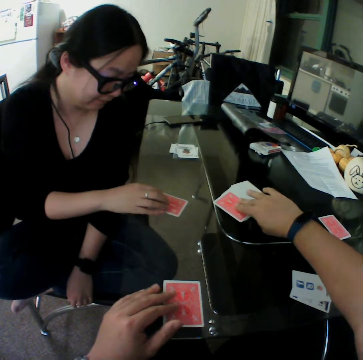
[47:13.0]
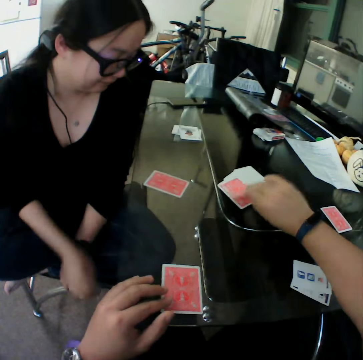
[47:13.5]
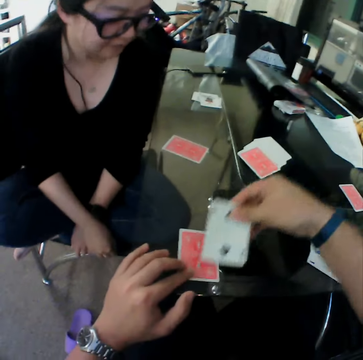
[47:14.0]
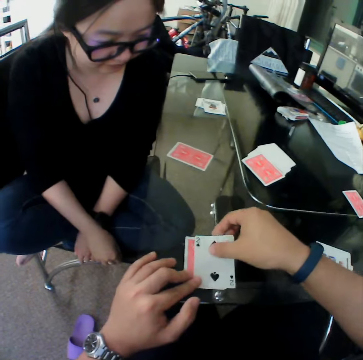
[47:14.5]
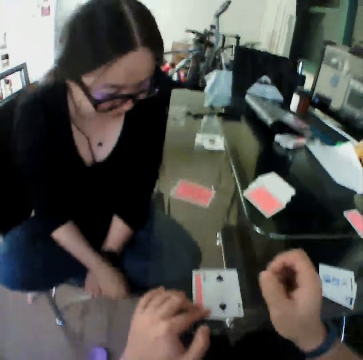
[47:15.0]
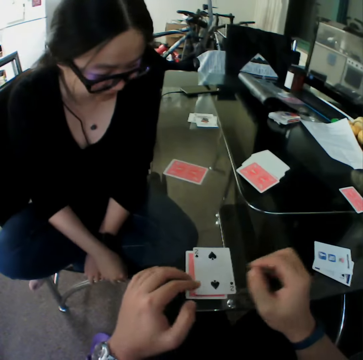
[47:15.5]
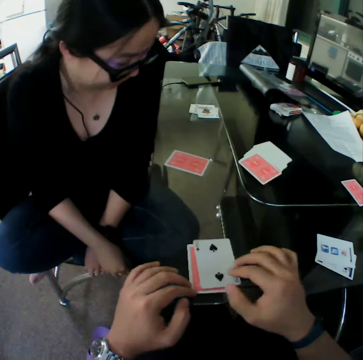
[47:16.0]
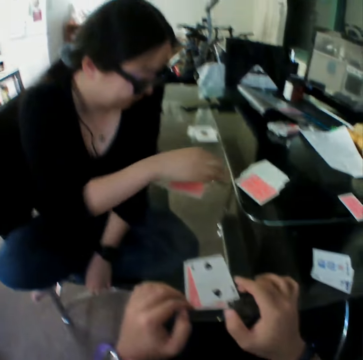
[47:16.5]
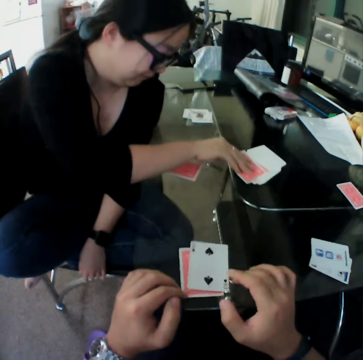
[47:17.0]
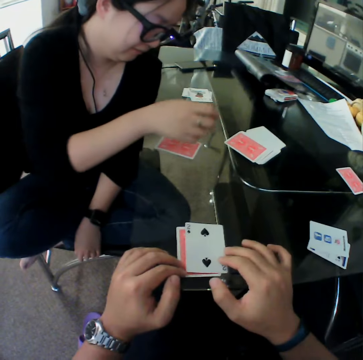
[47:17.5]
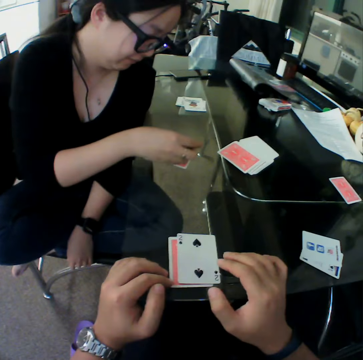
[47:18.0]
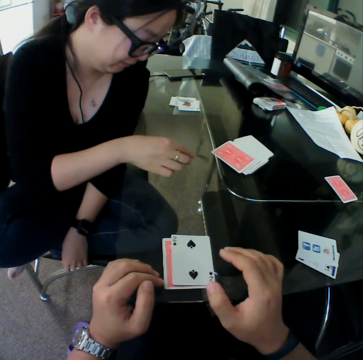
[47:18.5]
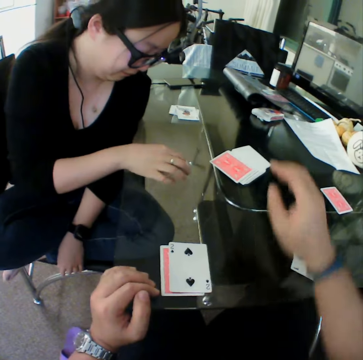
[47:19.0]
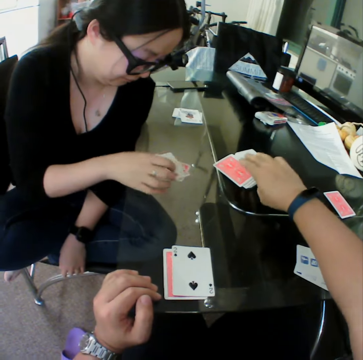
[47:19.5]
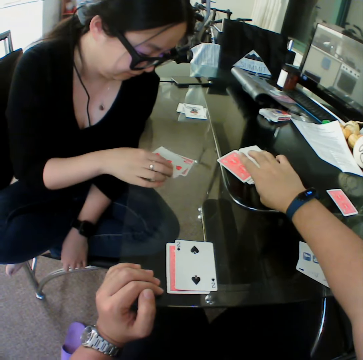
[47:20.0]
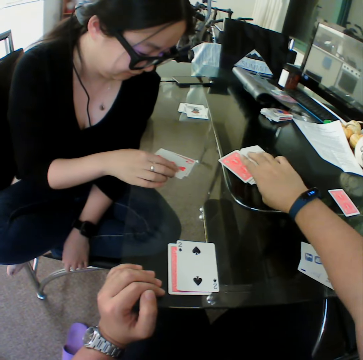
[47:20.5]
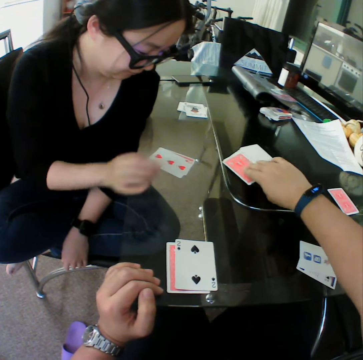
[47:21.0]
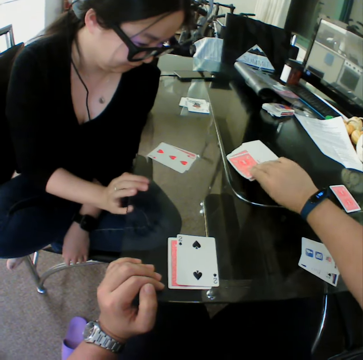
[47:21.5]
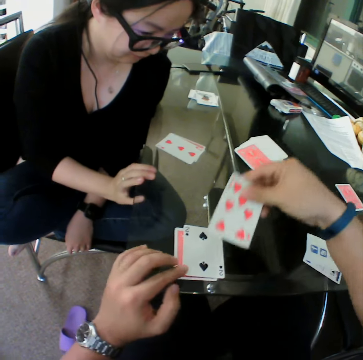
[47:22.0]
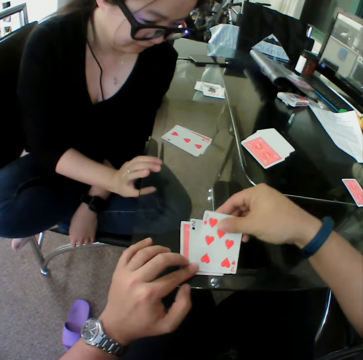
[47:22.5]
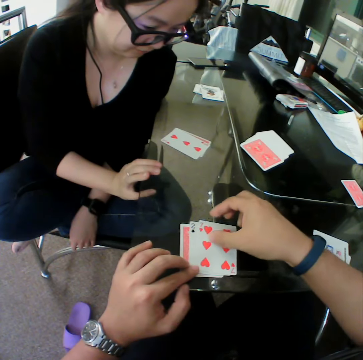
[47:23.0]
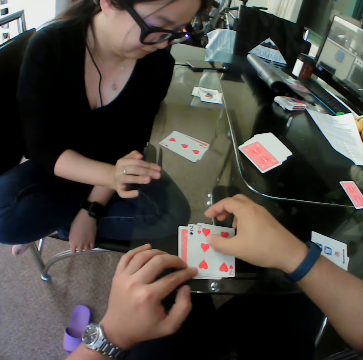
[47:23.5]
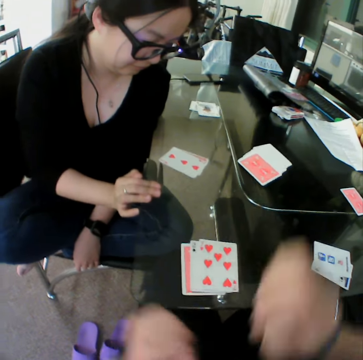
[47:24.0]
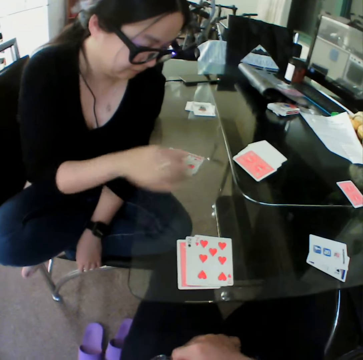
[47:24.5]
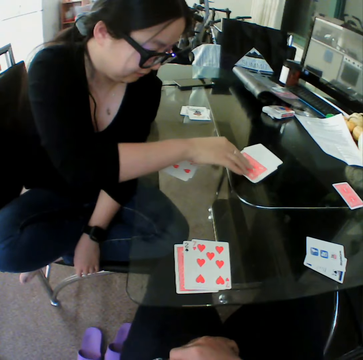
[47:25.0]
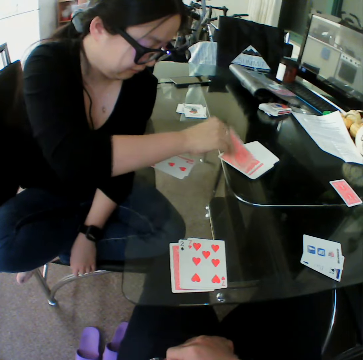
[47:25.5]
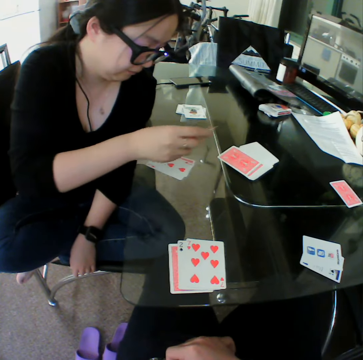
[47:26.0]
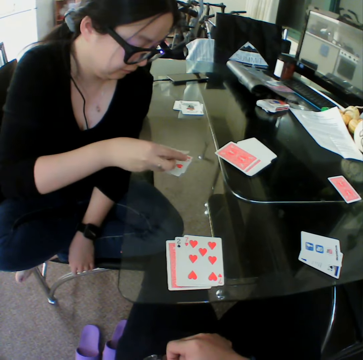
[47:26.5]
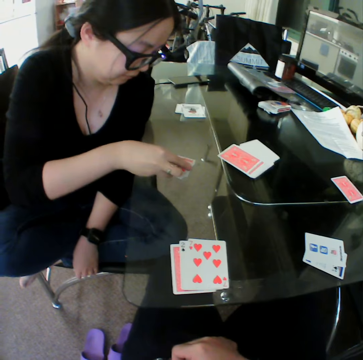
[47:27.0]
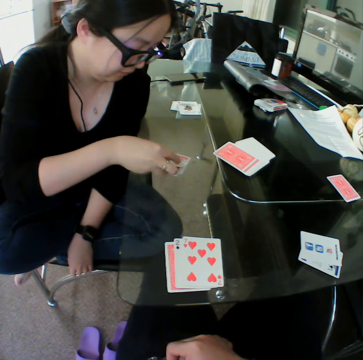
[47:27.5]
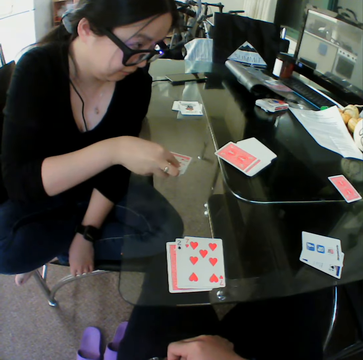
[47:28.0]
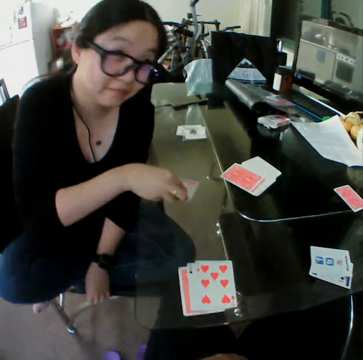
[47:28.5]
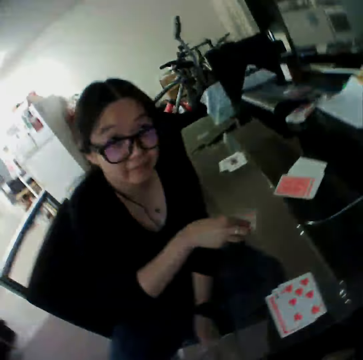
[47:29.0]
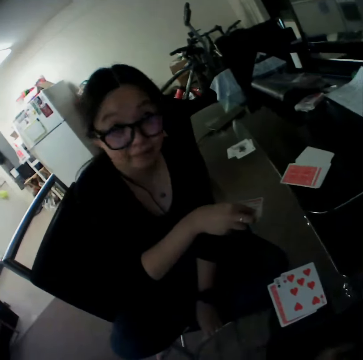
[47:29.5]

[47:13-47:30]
A woman drops the card on the table. The camera wearer picks a card from the table. They drop the card on the table. The woman picks a card from the table. The woman drops the card on the table. The camera wearer picks a card from the table. They drop the card on the table. The woman picks a card from the table. The woman drops the card on the table.

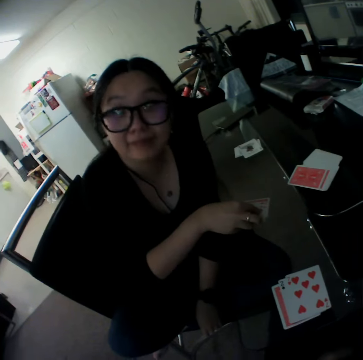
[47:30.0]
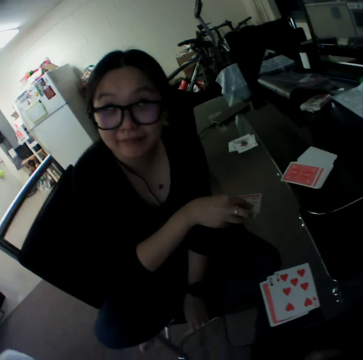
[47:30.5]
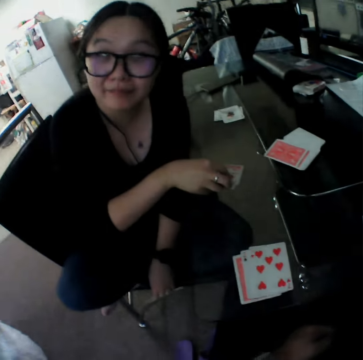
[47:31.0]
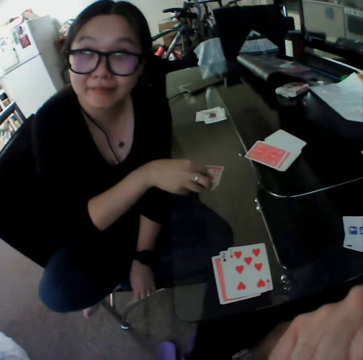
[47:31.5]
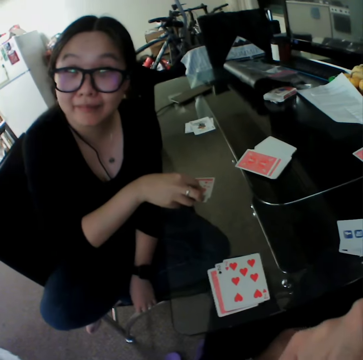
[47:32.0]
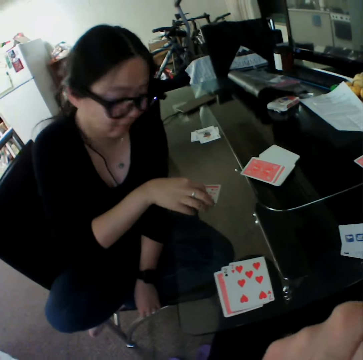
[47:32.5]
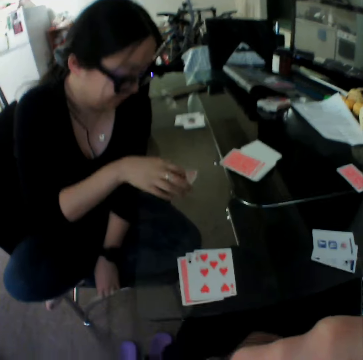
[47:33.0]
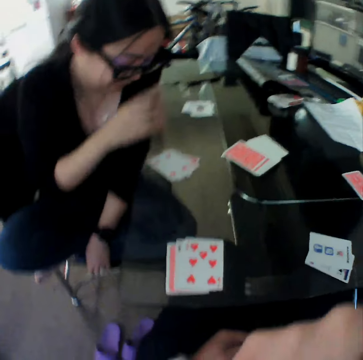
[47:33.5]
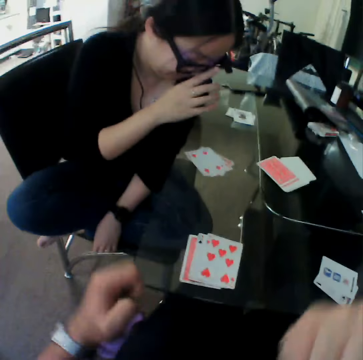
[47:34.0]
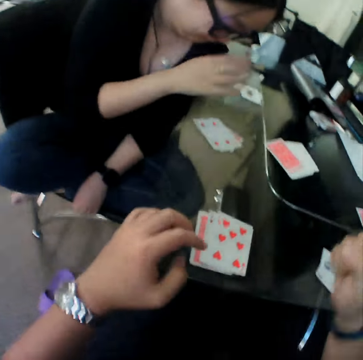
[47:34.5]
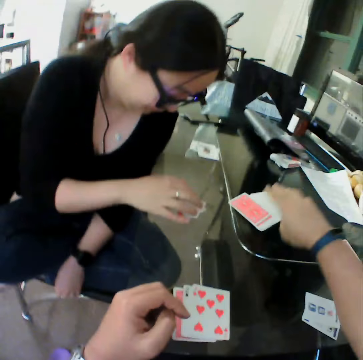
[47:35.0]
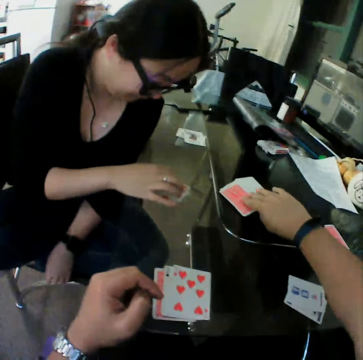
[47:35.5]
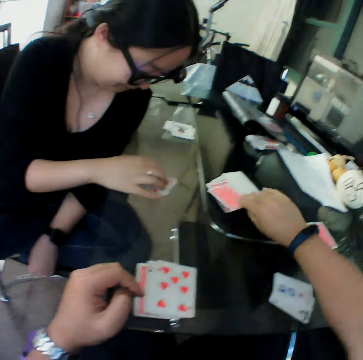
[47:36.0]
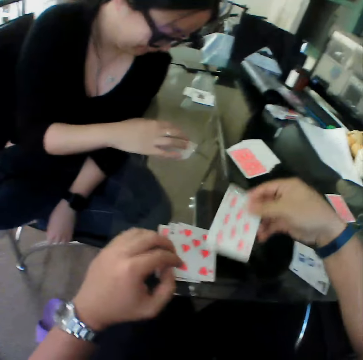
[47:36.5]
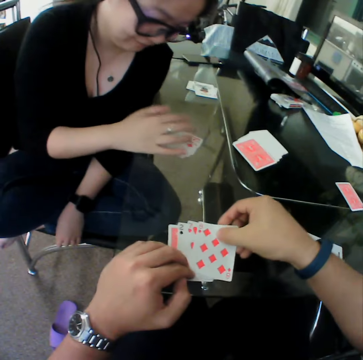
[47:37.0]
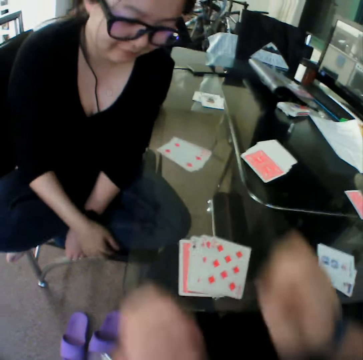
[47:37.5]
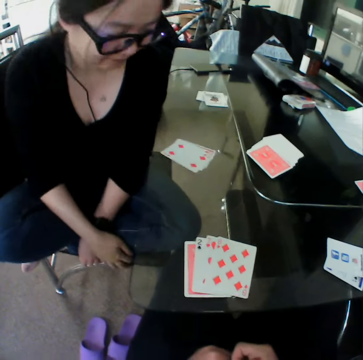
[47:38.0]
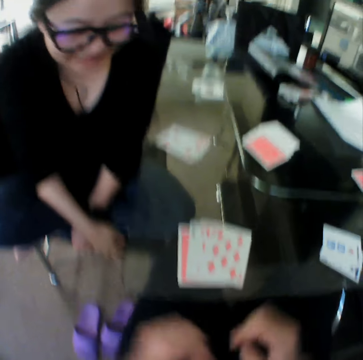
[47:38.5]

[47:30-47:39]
The camera wearer picks a card from the table. They drop the card on the table.

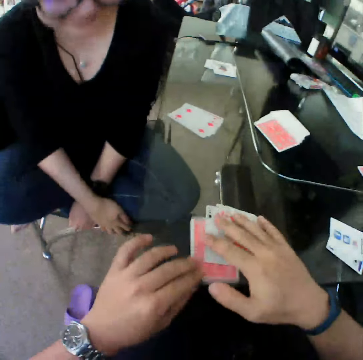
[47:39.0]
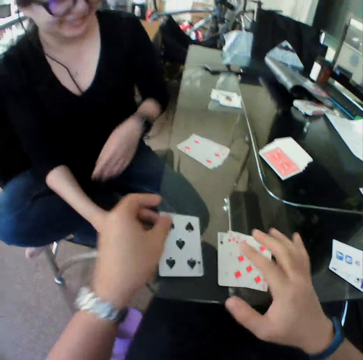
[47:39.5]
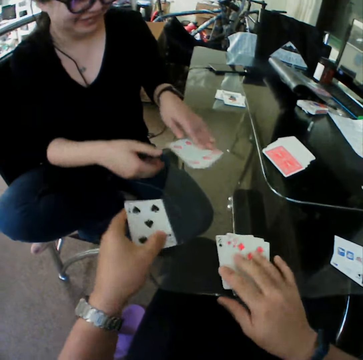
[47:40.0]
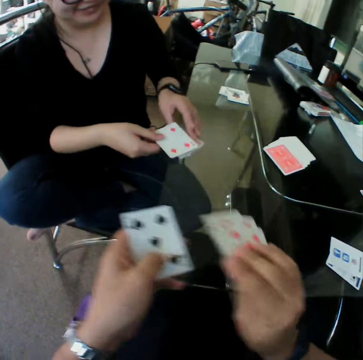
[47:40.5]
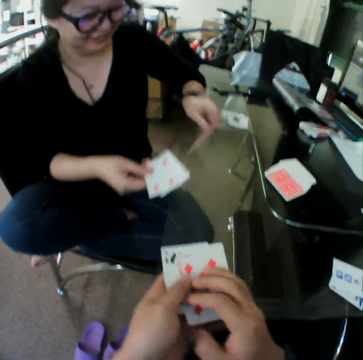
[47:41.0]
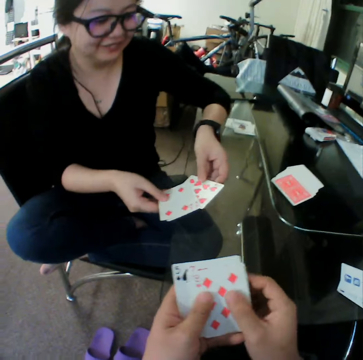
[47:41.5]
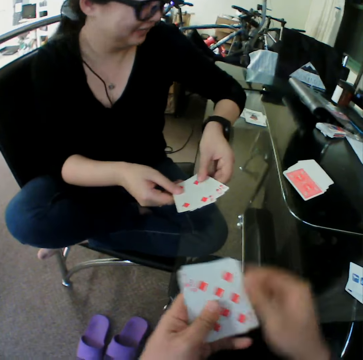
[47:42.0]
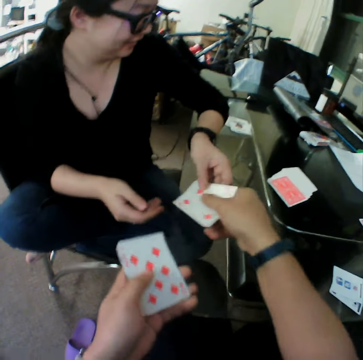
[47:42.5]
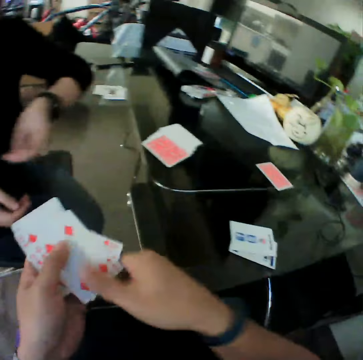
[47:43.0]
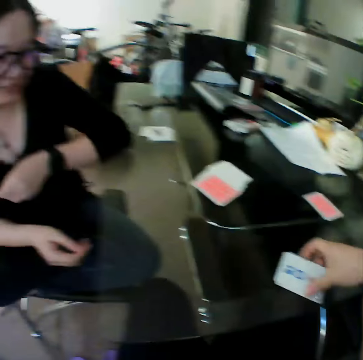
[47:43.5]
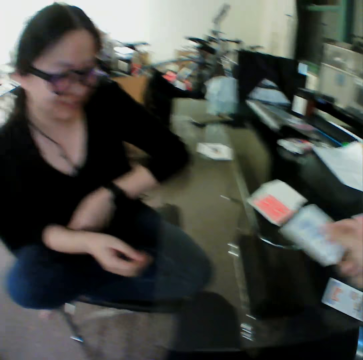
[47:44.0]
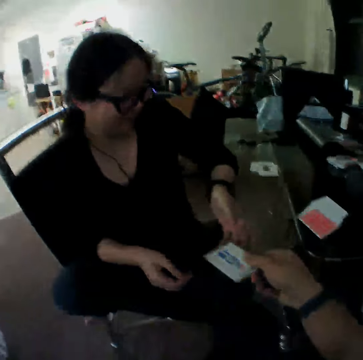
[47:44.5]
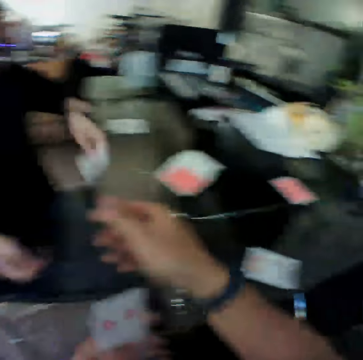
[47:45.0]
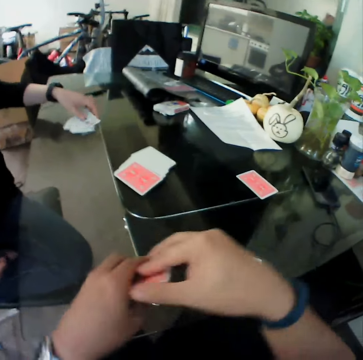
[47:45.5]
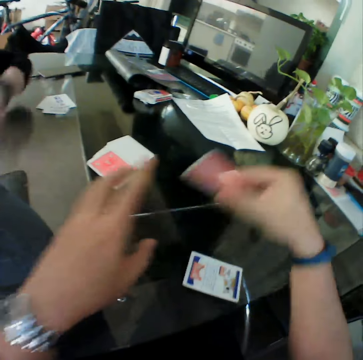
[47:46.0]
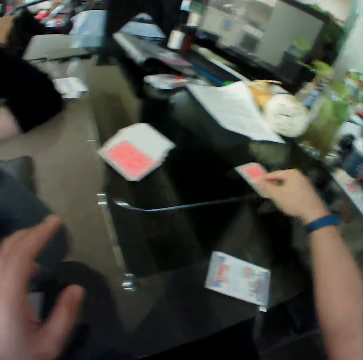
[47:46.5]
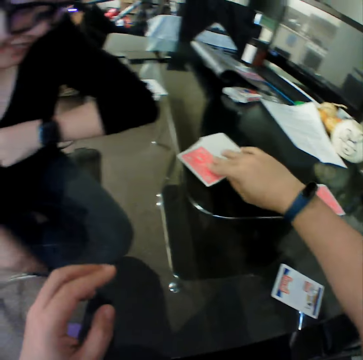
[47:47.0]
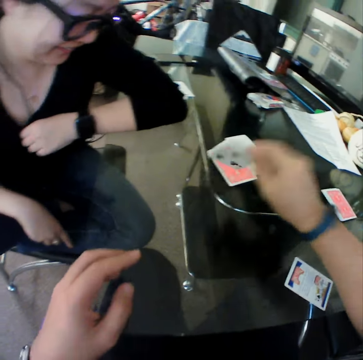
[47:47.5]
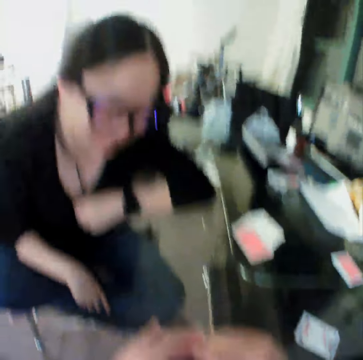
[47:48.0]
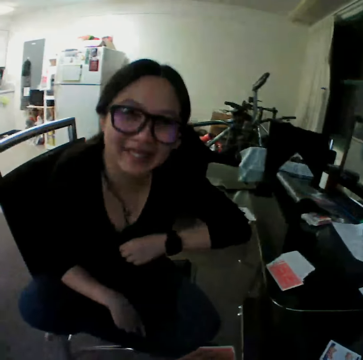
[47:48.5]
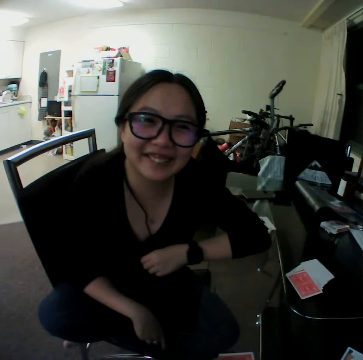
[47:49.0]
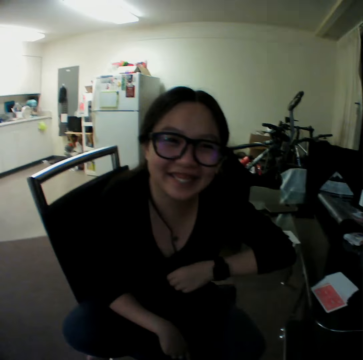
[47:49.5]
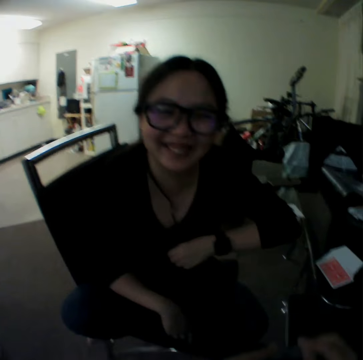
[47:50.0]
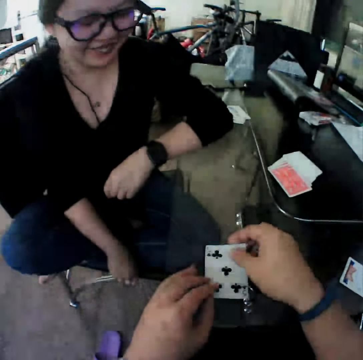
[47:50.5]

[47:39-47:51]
The camera wearer turns a card. They pick a card. They drop the card on the table and pick the cards from the table. A woman picks the cards from the table. The camera wearer holds the cards with both hands. They take the cards from the woman. The woman gives the camera wearer a card. The camera wearer holds the cards with both hands. They pick a card from the table. They hand the card to the woman. The woman takes the card from the camera wearer. The woman drops the card on the table. The camera wearer drops the cards on the table. They pick a card from the table.
